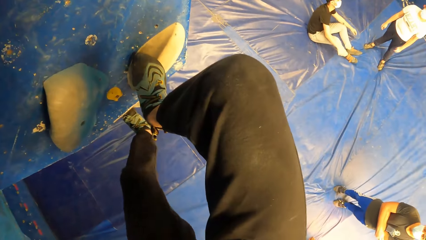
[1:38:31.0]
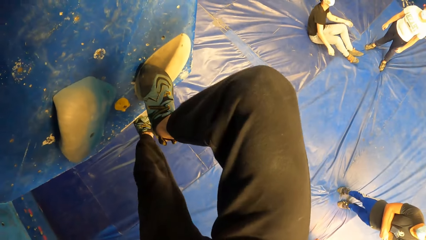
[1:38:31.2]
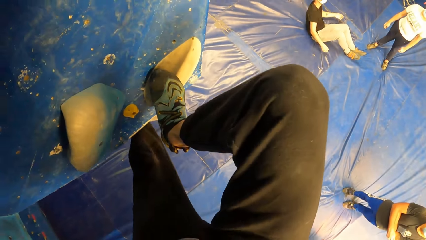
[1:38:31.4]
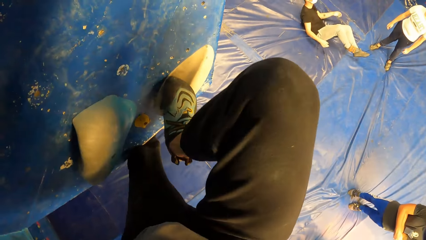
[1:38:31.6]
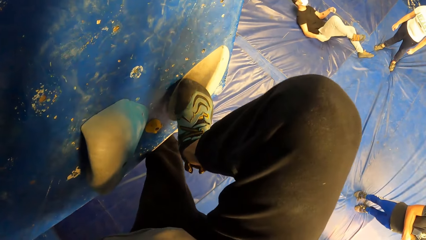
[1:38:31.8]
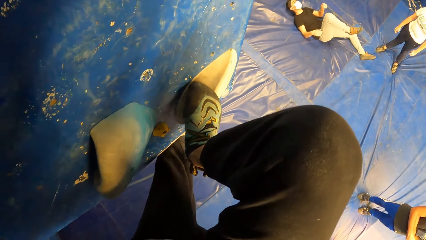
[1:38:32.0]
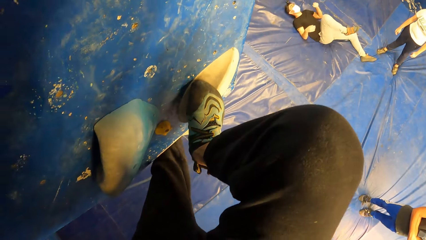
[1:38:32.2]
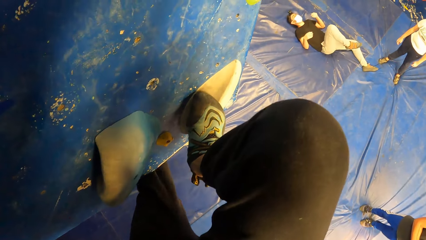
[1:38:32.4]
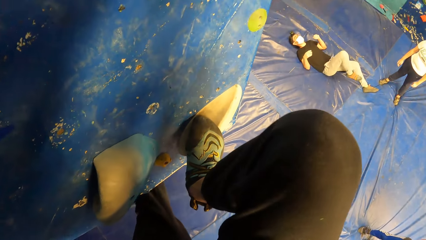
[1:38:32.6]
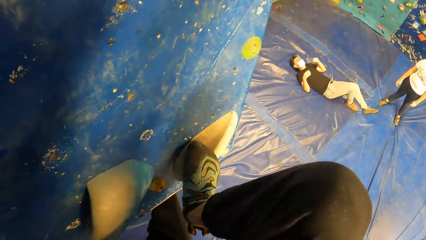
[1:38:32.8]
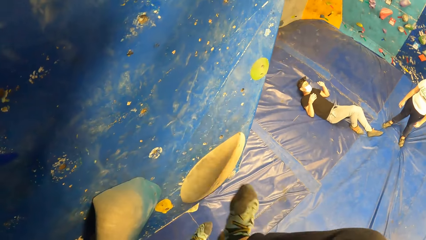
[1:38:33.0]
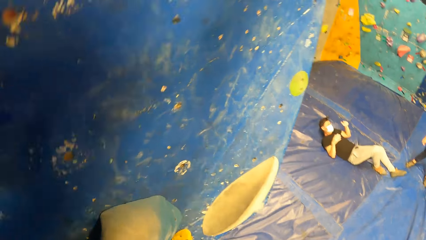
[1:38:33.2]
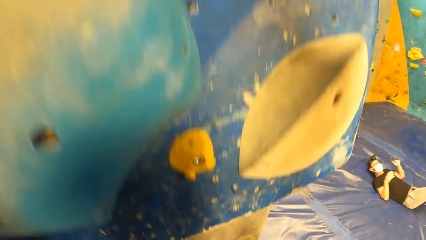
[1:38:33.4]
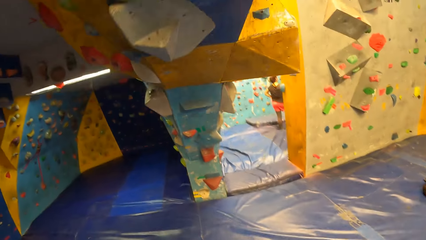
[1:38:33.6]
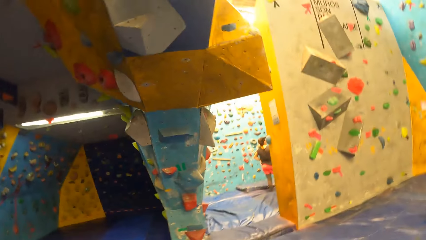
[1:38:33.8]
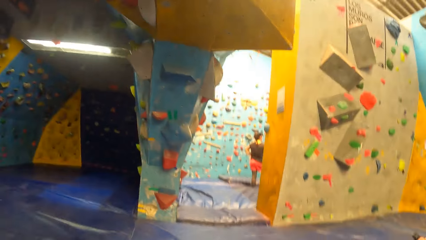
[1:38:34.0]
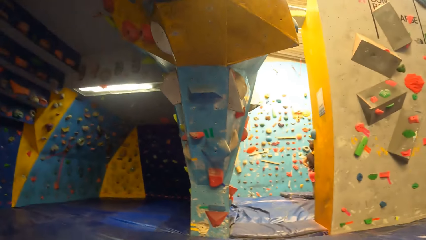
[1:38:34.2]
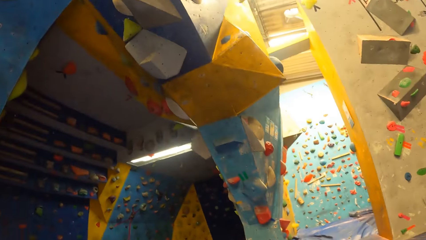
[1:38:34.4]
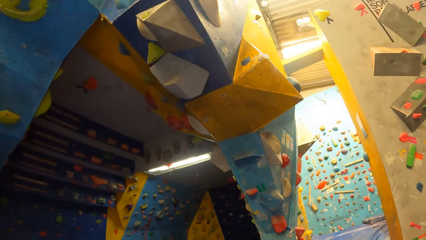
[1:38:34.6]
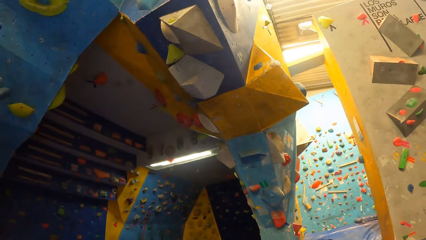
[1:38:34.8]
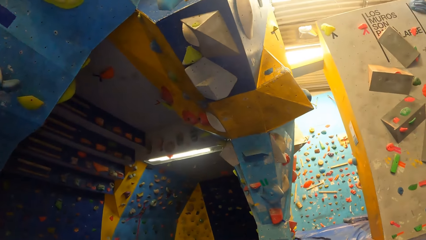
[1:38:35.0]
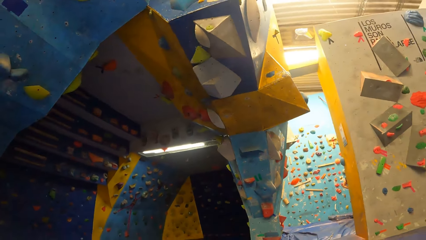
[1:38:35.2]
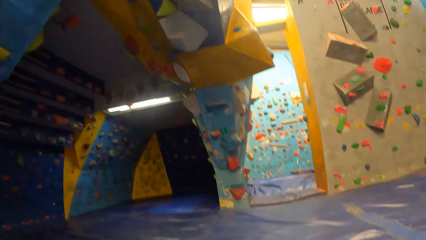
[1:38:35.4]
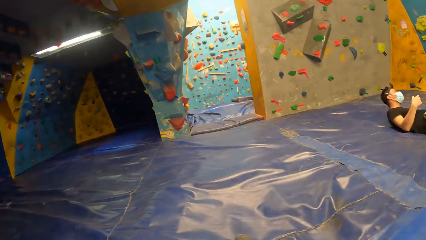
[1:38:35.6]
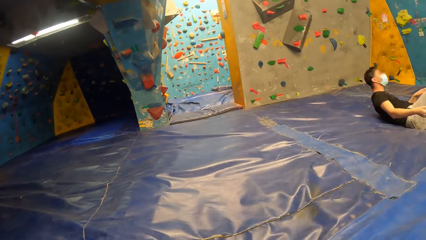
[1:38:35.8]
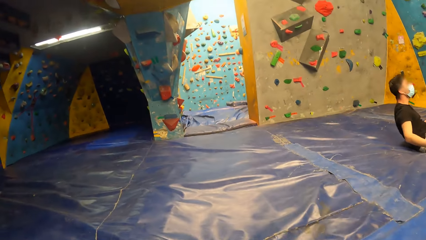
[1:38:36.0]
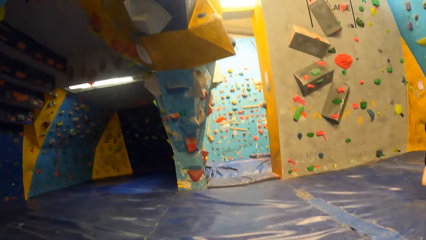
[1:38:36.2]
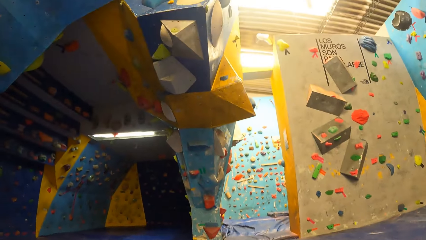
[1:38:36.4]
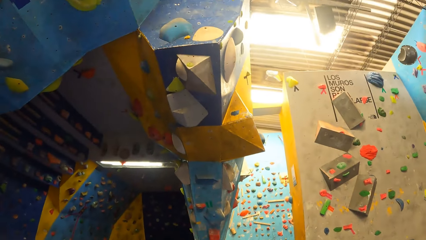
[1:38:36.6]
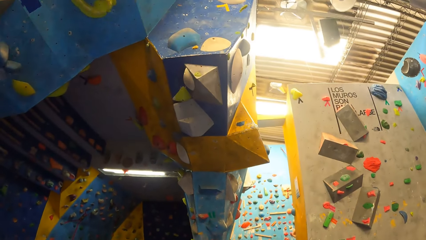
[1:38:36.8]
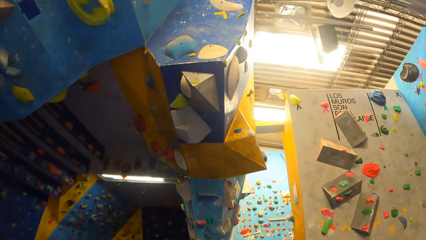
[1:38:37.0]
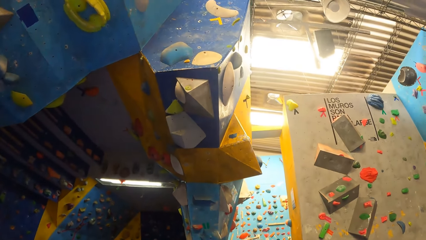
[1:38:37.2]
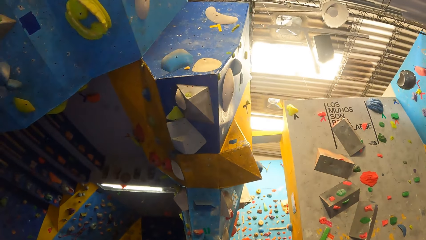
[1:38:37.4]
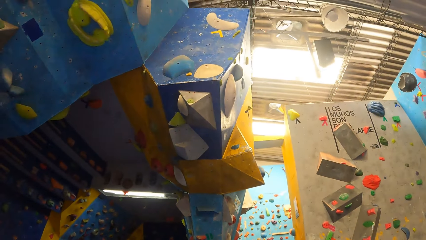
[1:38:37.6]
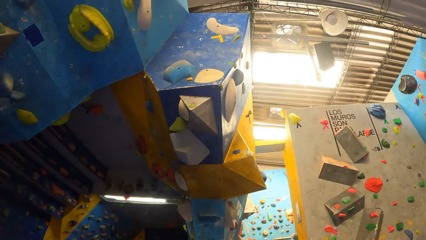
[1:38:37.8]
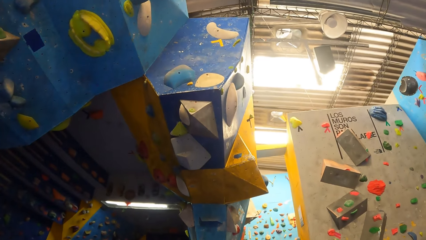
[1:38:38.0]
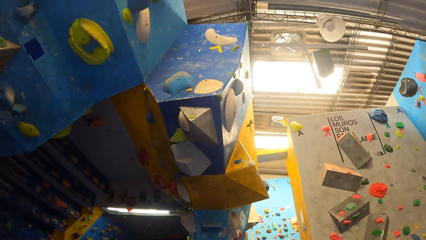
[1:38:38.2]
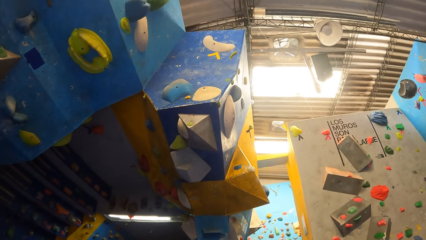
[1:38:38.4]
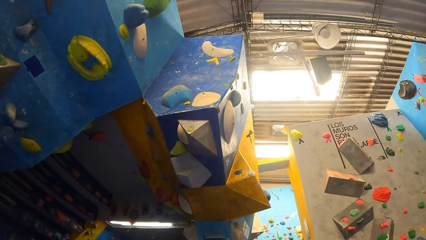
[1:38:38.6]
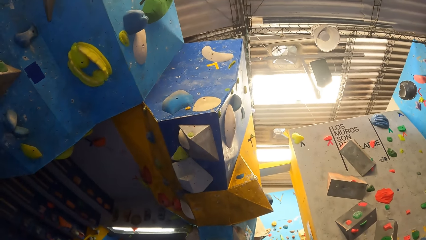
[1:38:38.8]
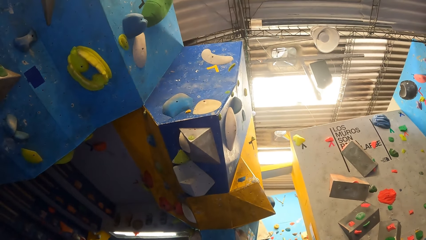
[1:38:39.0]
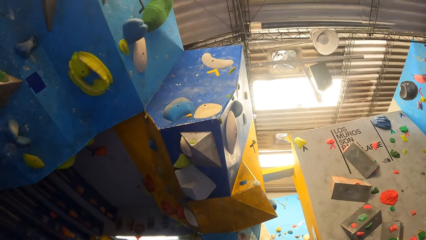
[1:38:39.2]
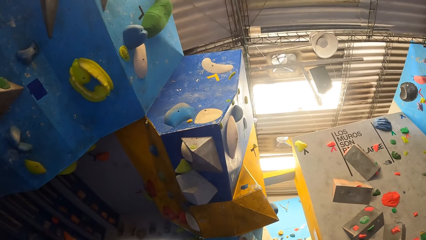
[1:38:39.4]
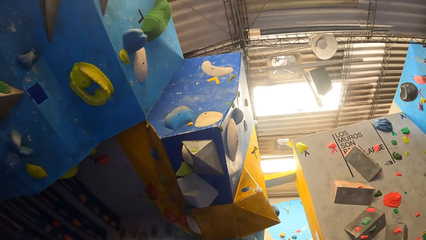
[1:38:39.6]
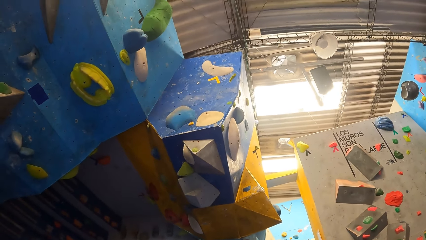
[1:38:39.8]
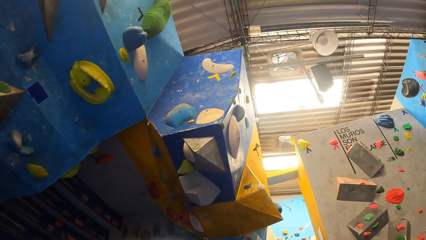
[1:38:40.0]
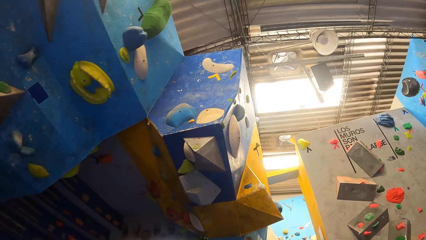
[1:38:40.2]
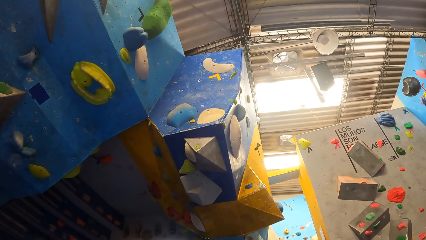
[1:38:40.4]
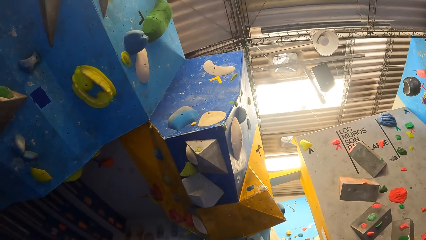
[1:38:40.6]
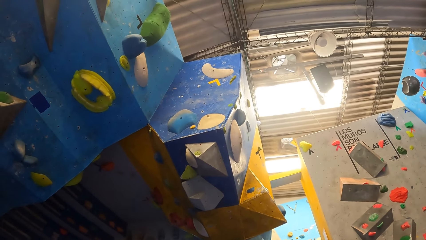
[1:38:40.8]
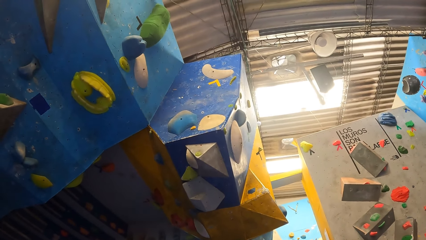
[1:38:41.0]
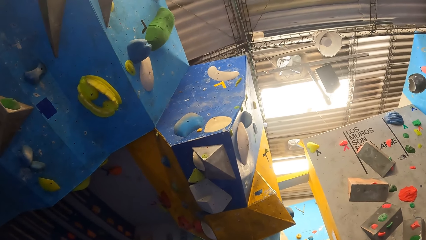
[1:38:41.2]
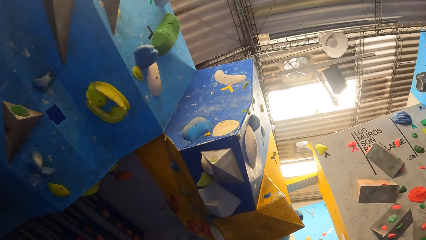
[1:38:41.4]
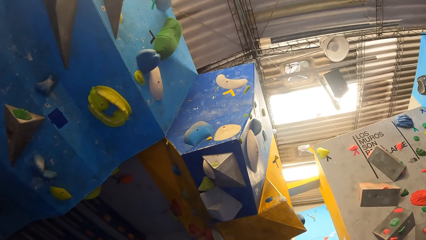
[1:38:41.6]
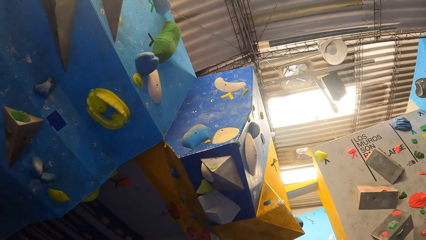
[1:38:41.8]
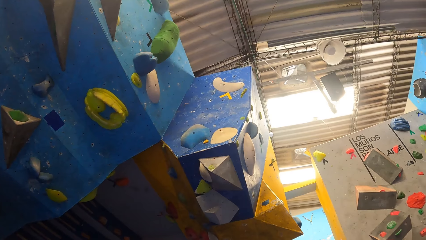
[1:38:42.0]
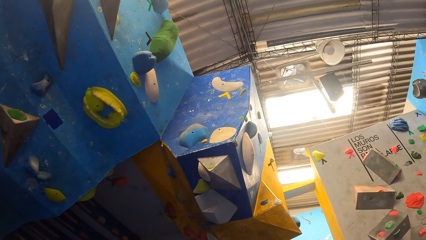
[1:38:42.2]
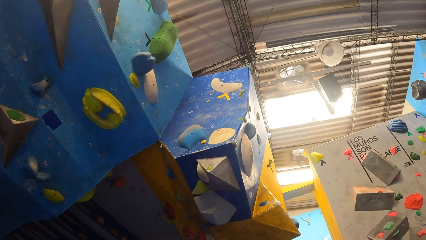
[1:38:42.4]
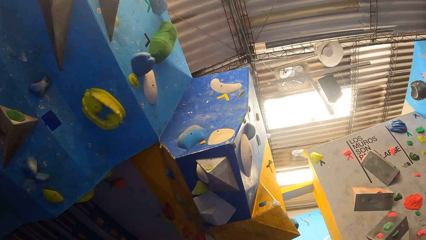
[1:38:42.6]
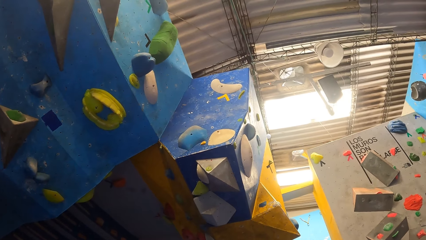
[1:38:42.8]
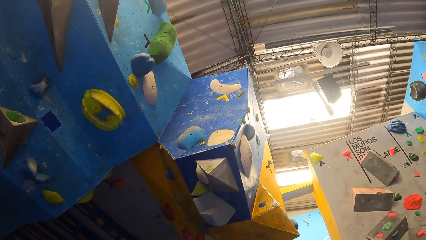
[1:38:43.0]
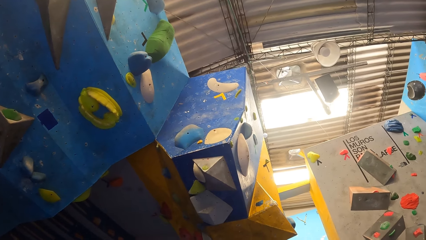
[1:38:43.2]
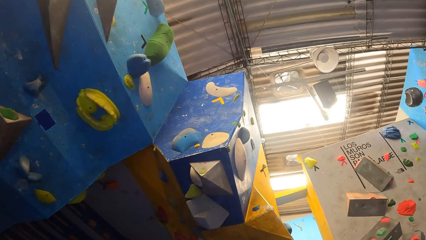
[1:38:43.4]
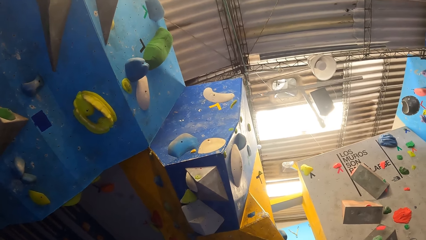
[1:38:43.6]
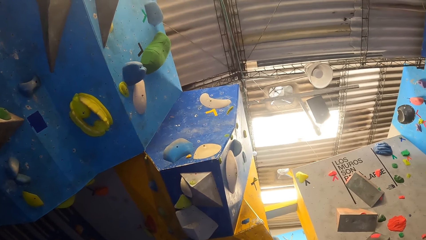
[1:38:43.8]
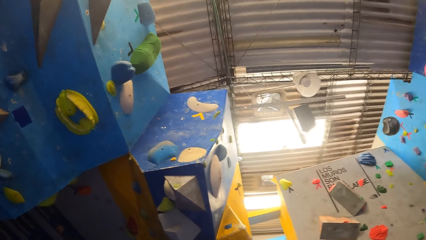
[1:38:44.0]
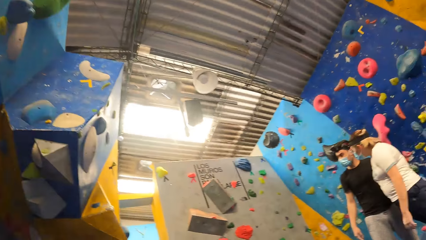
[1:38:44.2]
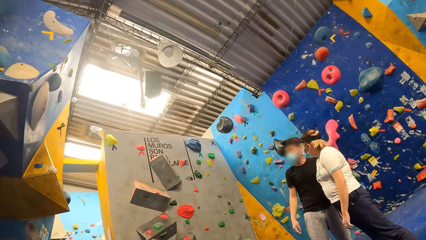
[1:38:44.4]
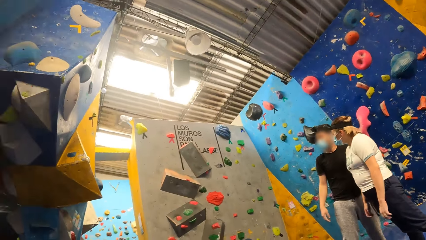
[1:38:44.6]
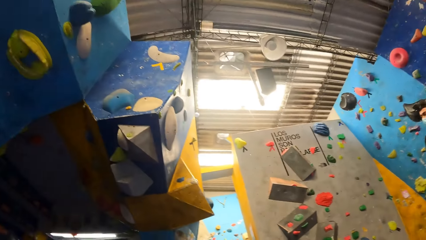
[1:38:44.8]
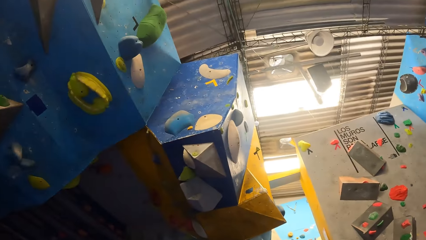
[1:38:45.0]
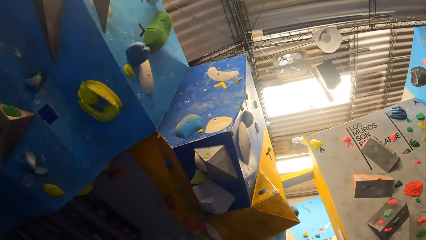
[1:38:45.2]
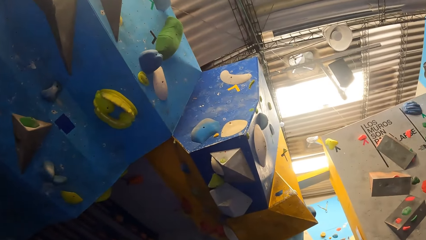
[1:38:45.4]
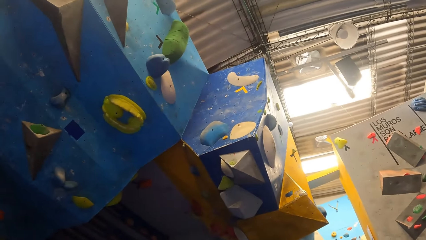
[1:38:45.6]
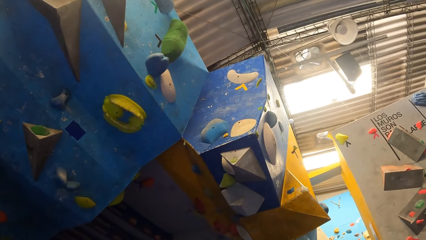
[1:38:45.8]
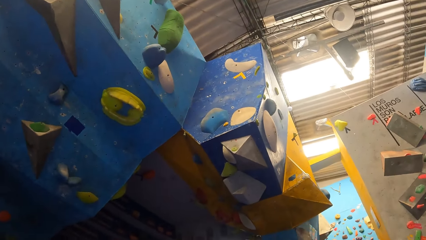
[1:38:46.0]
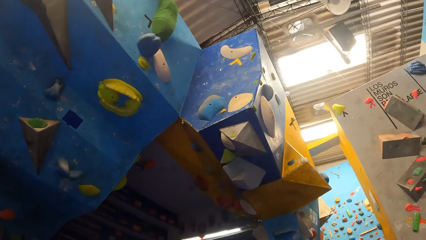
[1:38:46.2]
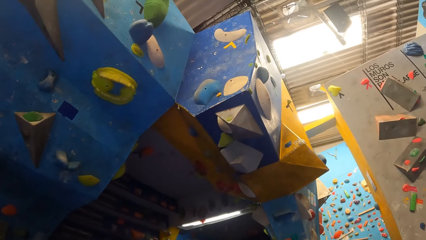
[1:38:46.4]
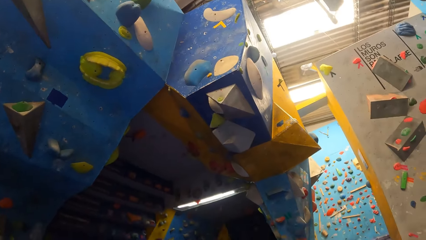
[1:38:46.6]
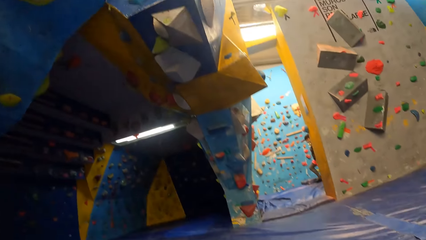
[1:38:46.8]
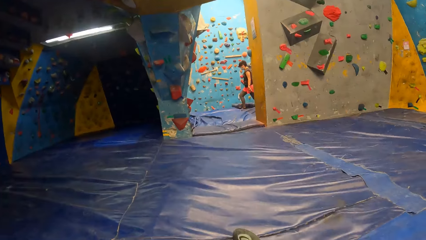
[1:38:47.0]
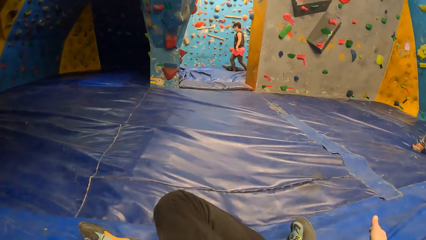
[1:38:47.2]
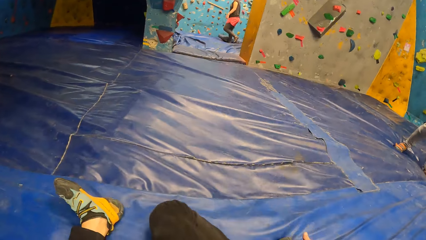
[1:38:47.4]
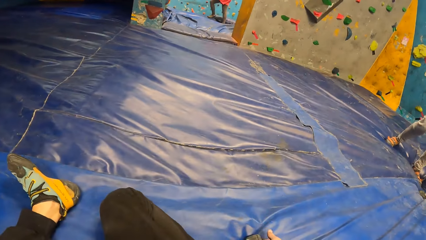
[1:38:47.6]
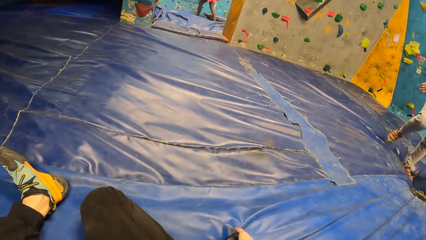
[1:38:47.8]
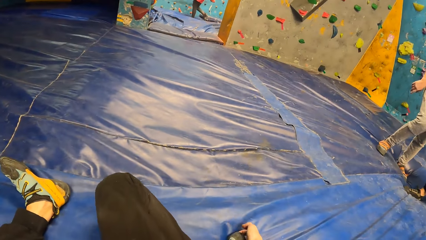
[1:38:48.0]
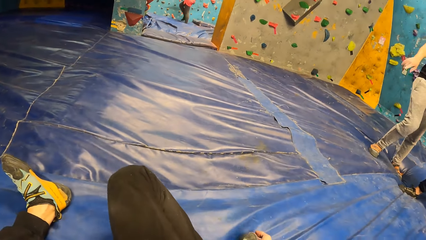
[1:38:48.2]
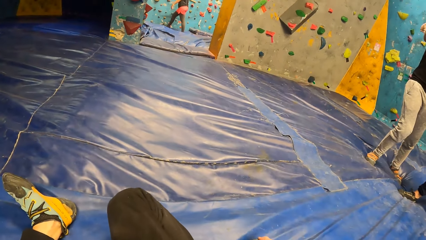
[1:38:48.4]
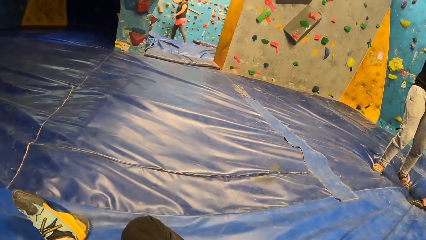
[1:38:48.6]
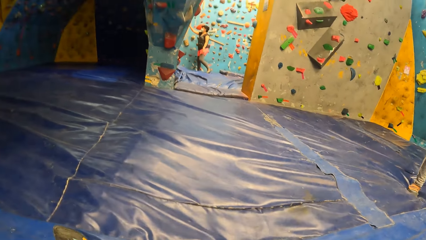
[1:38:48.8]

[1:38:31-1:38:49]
The camera wearer climbs down. A man exercises. The camera wearer jumps down the bouldering wall. He looks around. The man lifts a hand. The camera wearer holds his right leg with his right hand.
